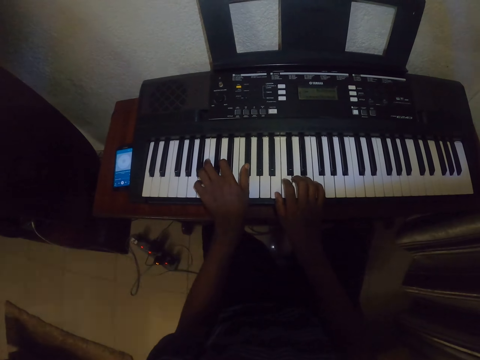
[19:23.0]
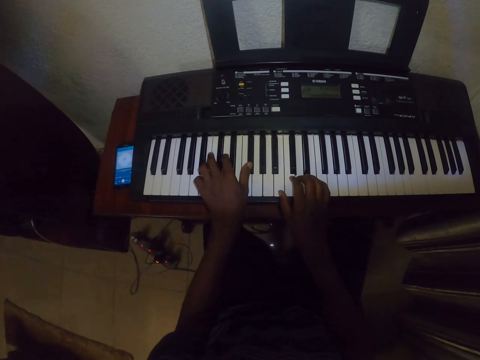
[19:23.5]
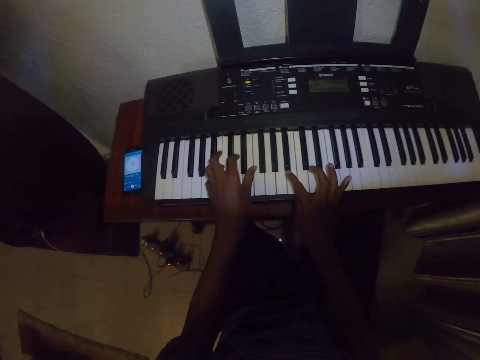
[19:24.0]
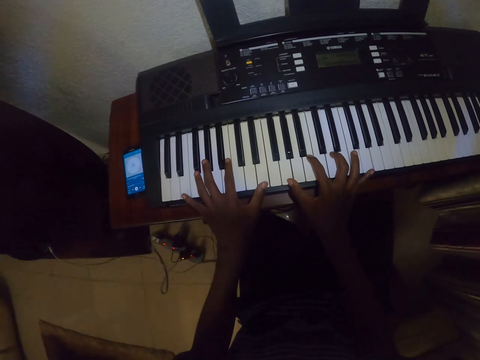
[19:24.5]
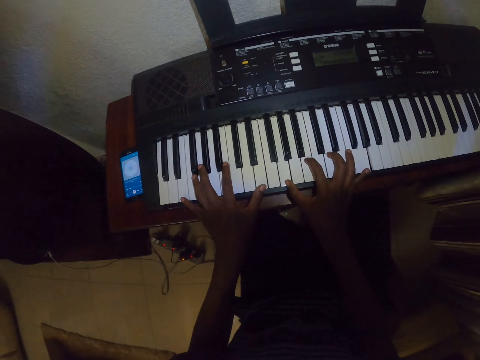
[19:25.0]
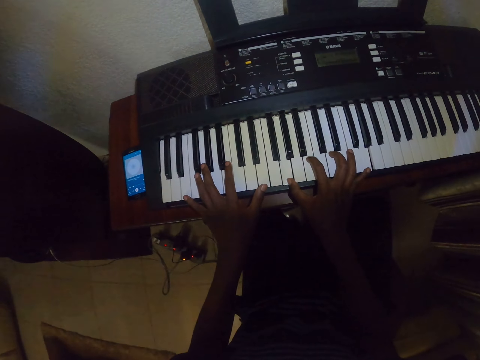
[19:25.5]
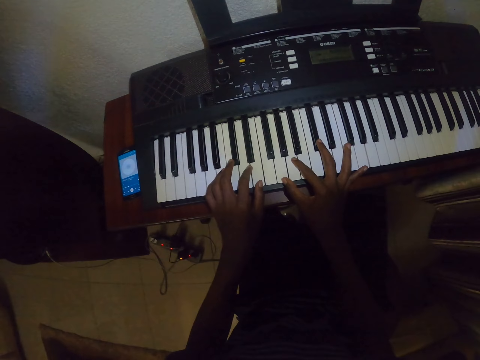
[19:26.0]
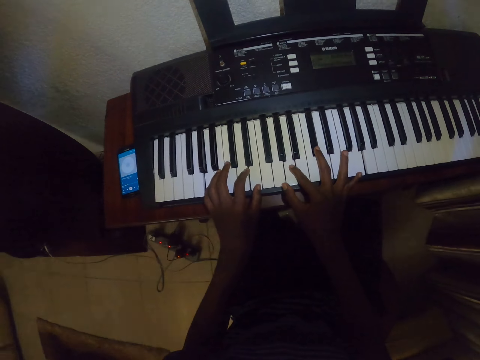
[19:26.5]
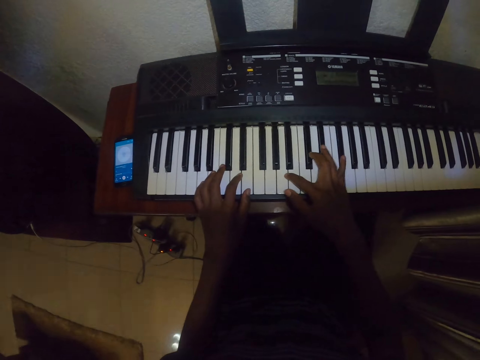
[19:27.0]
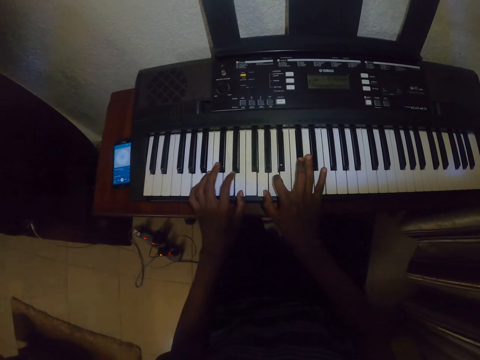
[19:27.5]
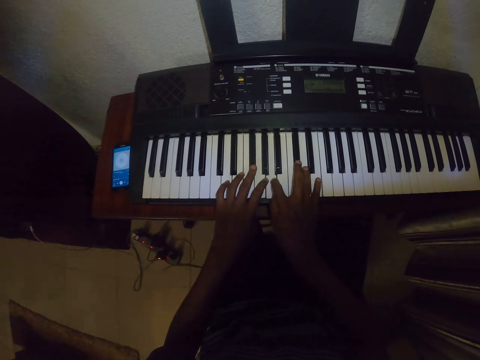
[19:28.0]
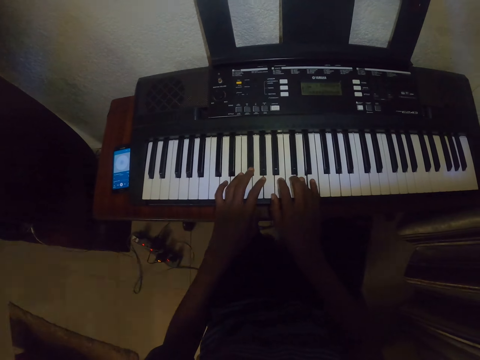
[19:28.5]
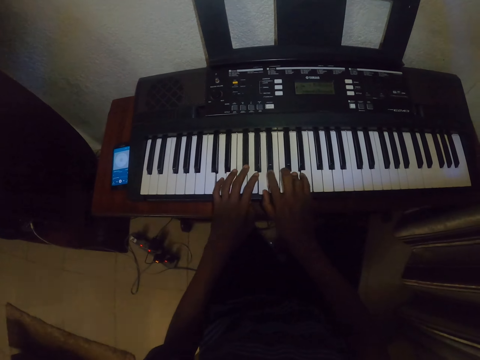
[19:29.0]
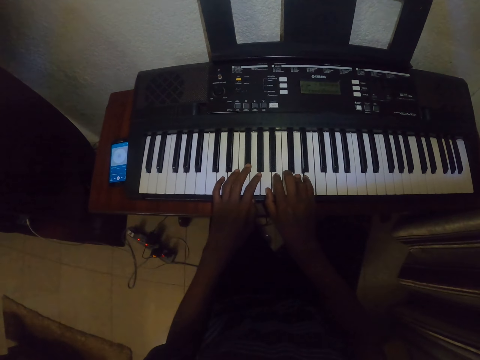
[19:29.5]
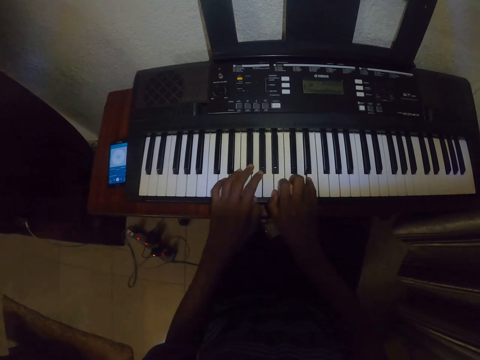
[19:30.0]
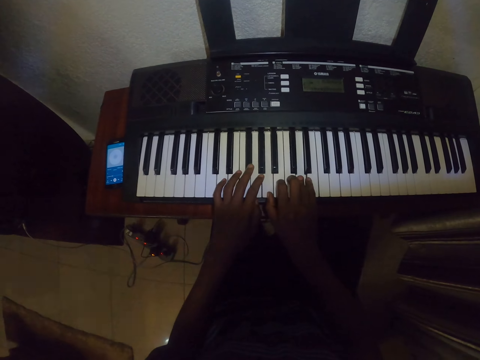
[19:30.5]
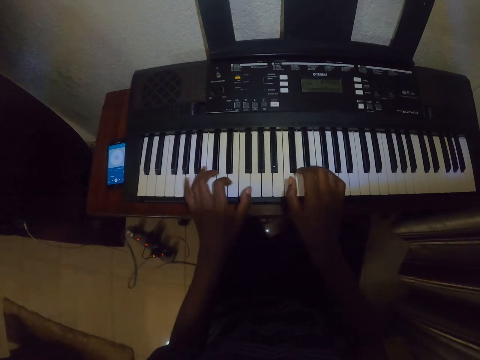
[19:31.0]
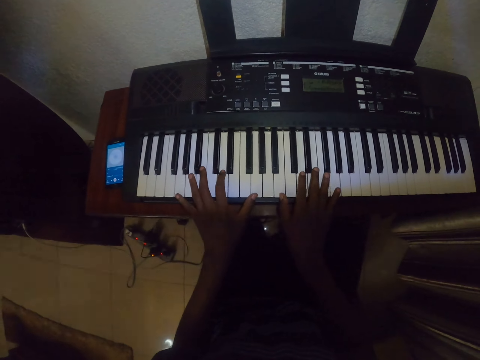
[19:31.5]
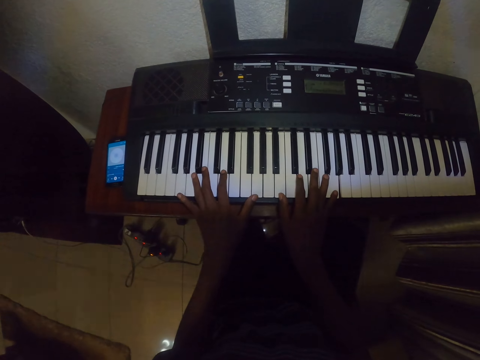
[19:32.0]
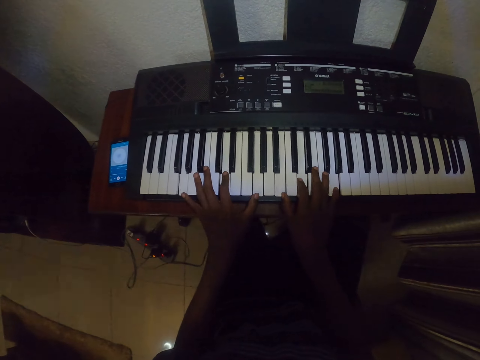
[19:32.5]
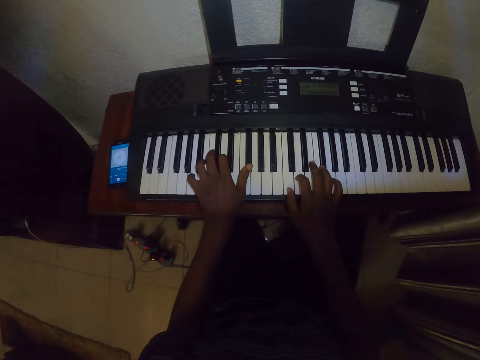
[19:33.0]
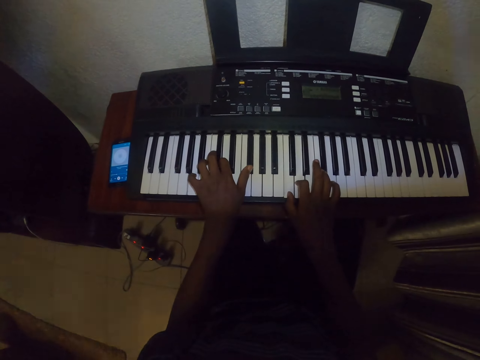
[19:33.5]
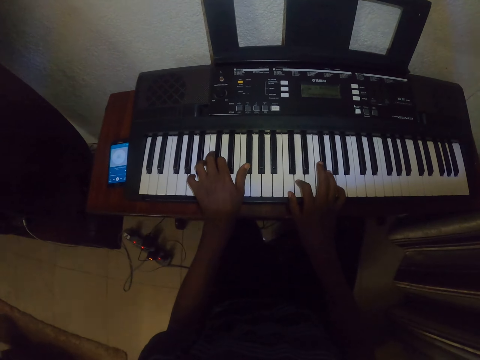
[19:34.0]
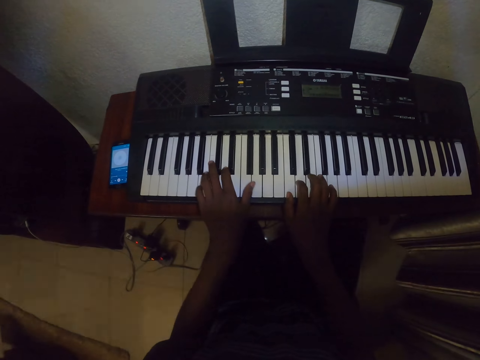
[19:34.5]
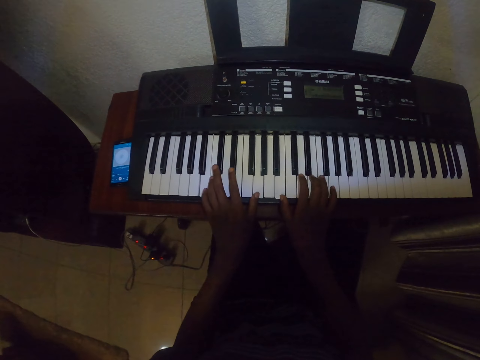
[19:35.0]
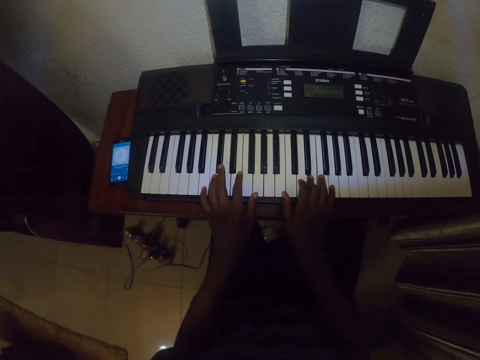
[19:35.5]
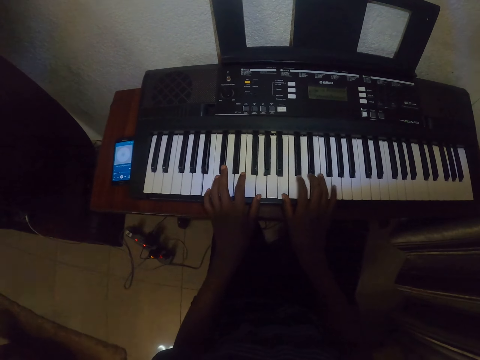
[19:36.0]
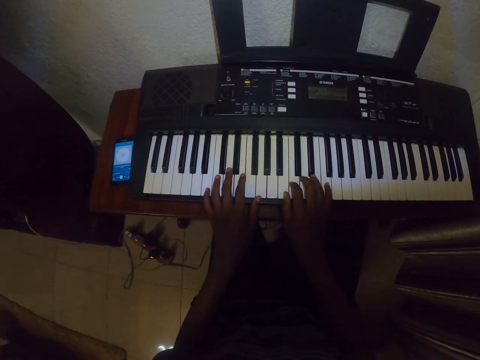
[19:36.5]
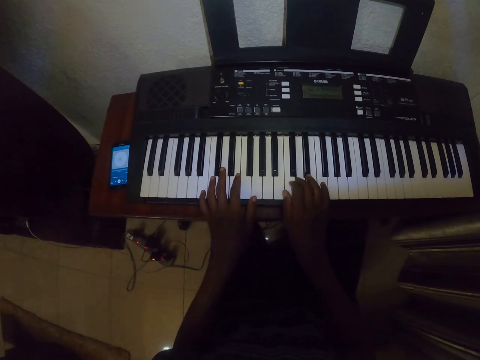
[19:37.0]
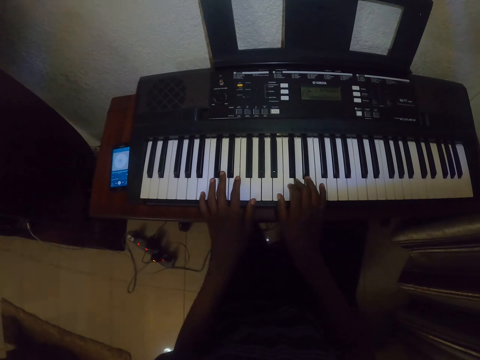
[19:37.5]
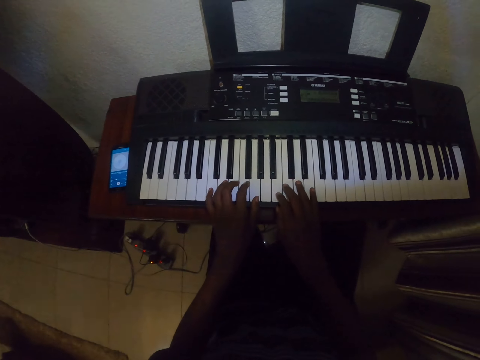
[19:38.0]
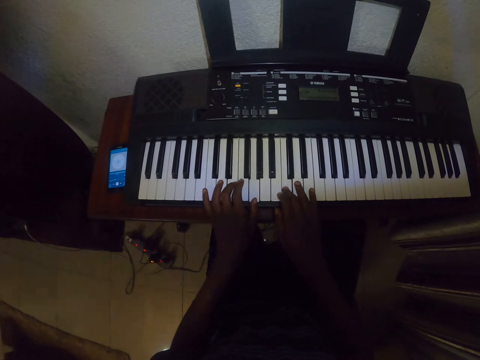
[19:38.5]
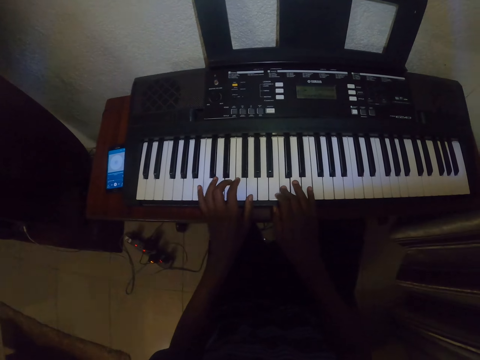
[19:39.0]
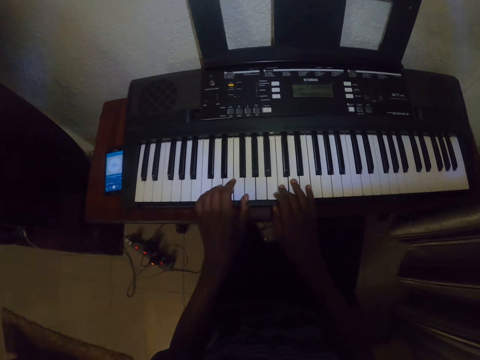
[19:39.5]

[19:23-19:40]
The camera wearer plays the piano. They play the piano again.

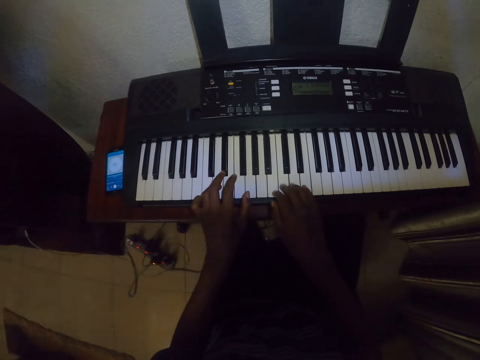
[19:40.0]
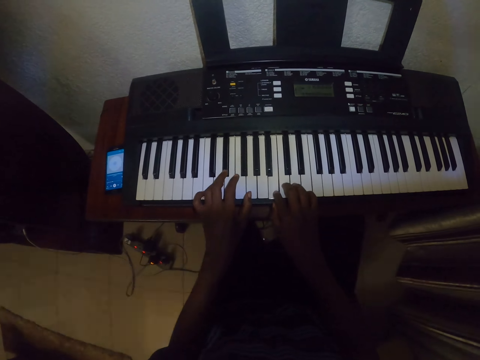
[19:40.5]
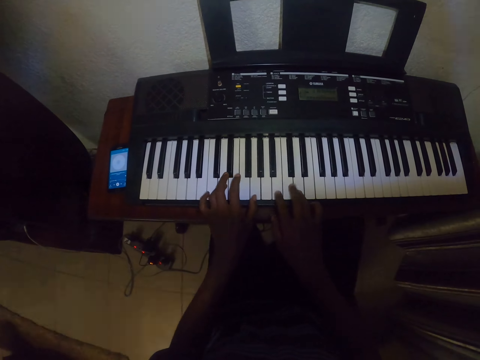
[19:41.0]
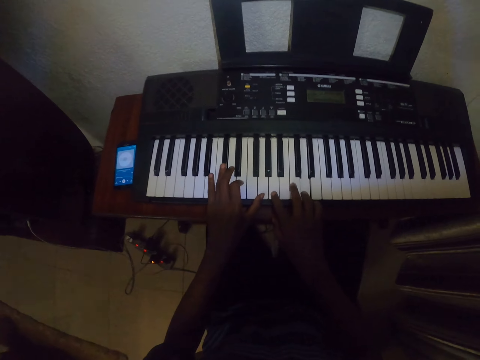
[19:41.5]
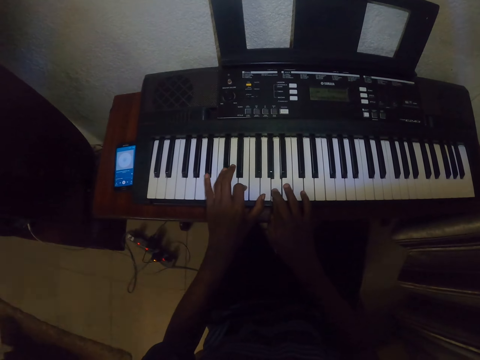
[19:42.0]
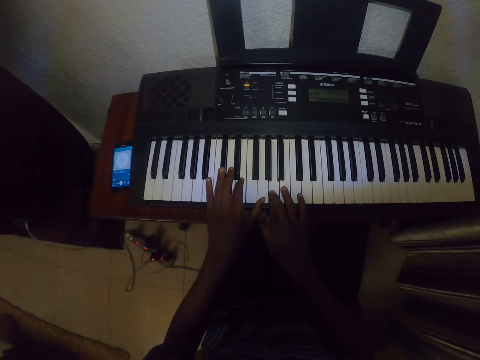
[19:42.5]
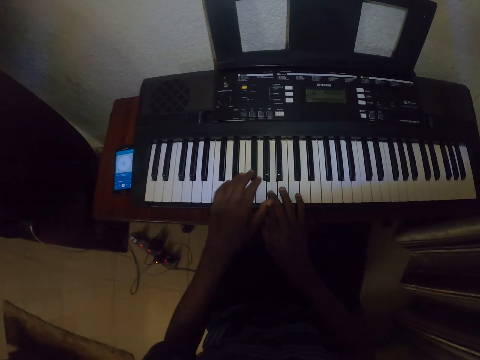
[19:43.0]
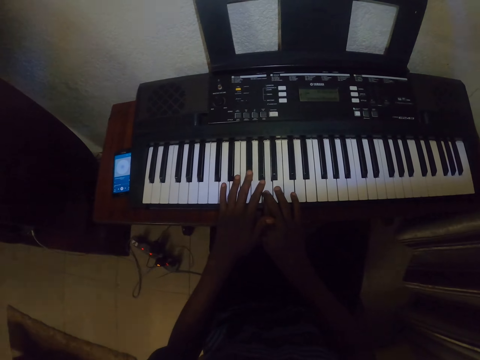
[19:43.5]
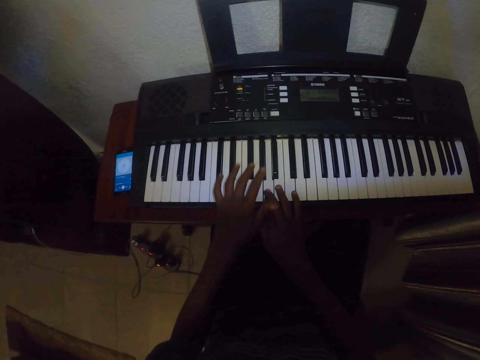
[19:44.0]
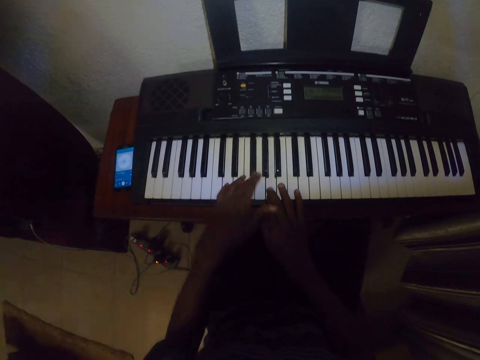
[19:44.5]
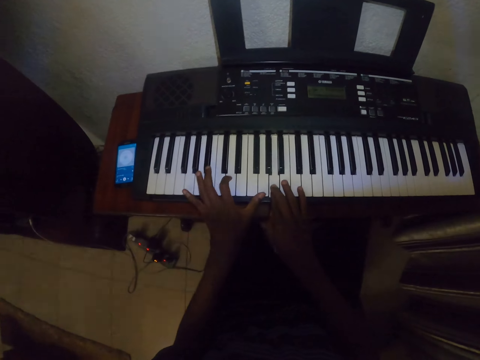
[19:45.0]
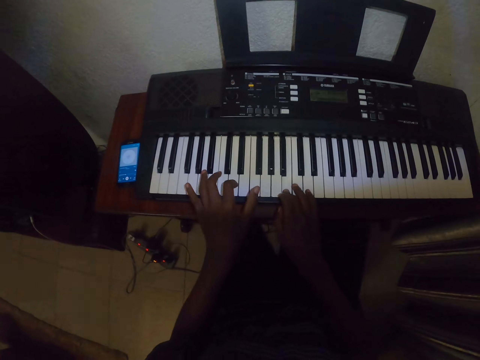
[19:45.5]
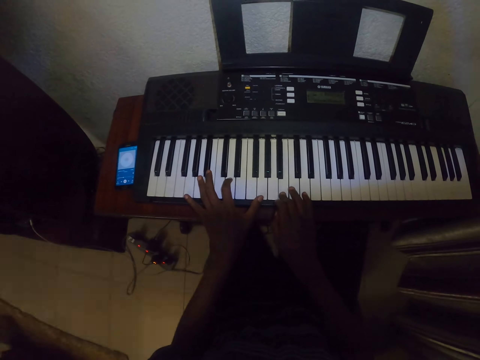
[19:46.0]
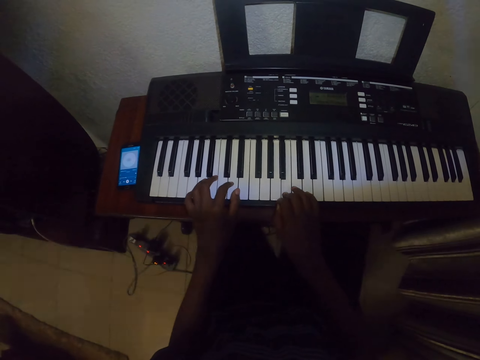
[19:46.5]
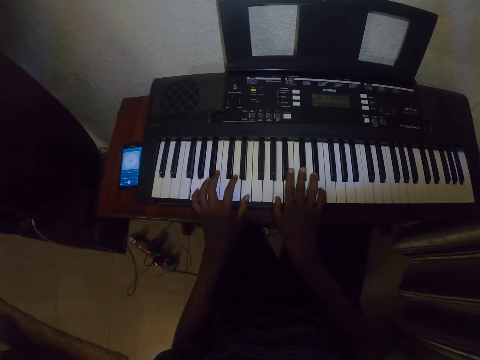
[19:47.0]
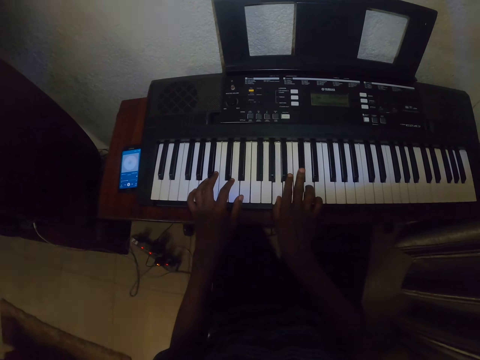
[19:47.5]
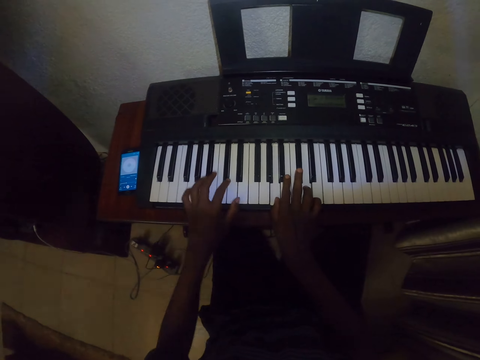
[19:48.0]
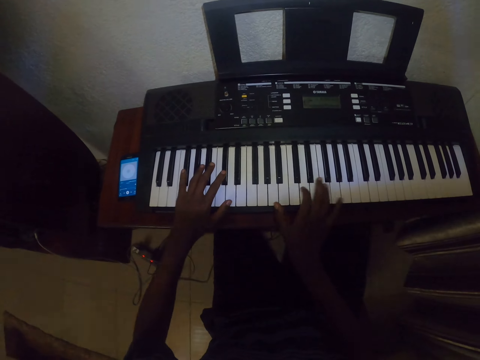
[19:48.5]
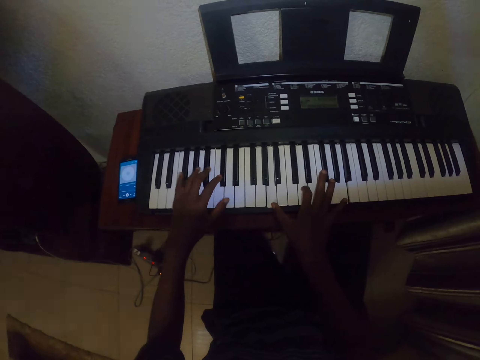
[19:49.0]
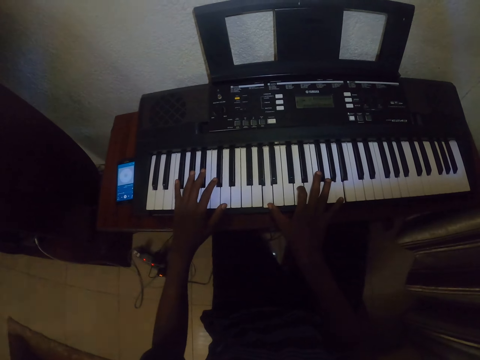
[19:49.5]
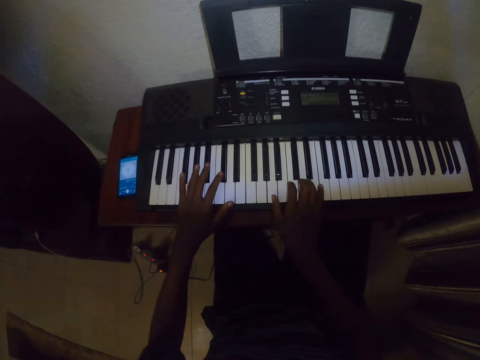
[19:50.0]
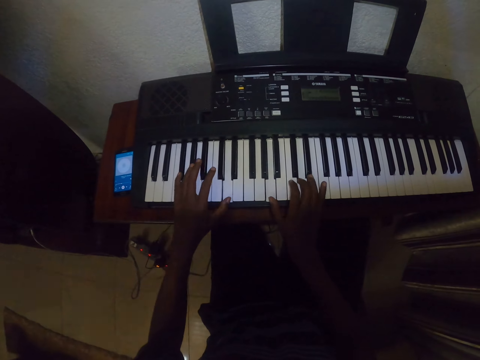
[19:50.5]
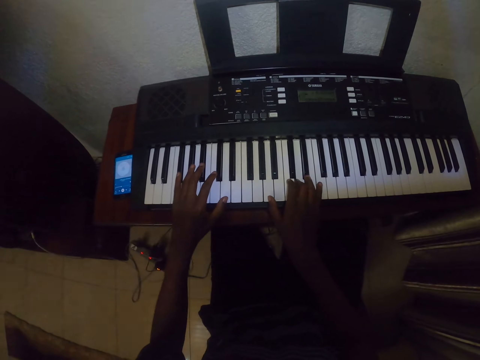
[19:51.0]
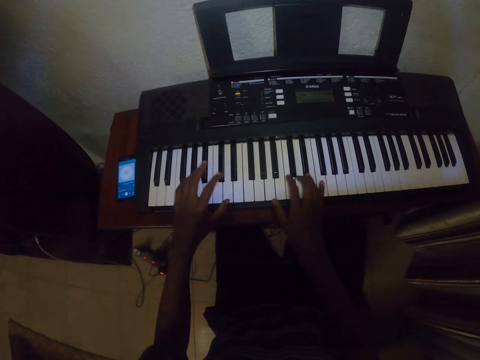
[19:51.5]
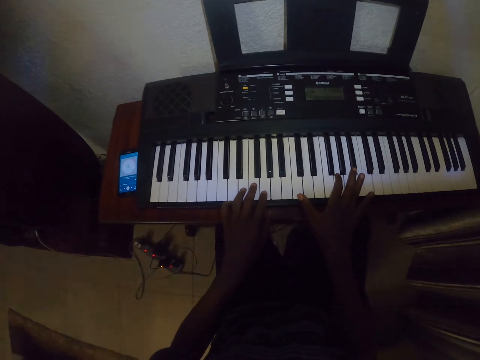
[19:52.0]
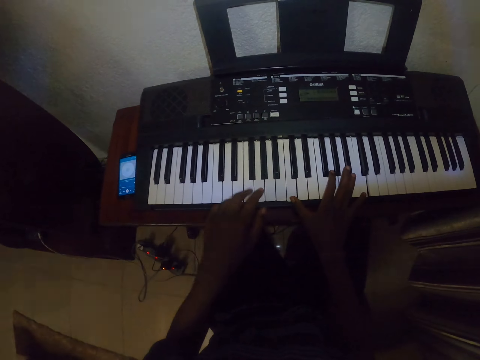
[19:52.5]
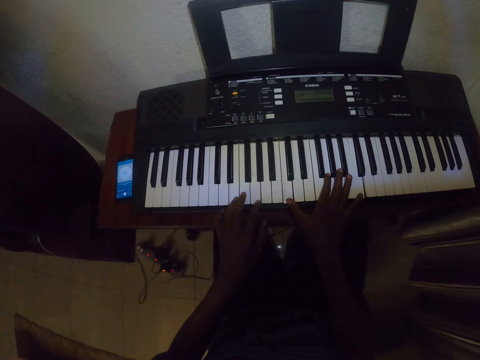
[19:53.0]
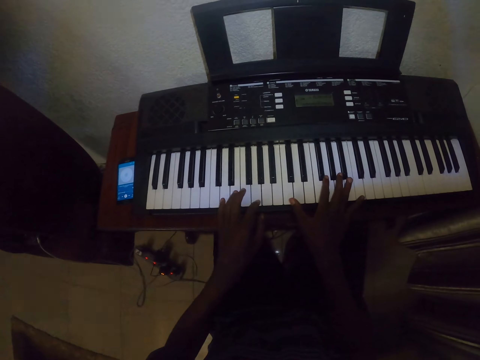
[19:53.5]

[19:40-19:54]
The camera wearer plays the piano. They play the piano again.
